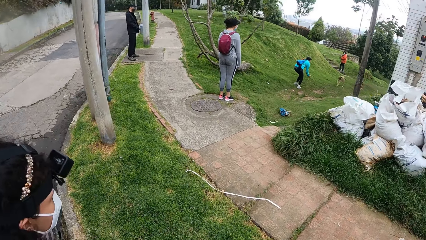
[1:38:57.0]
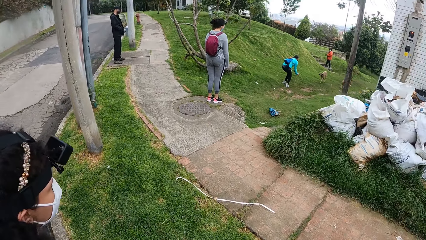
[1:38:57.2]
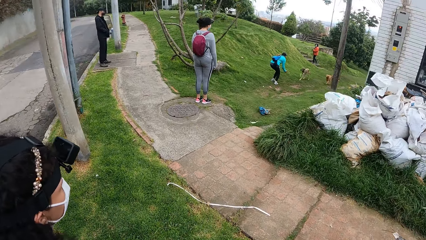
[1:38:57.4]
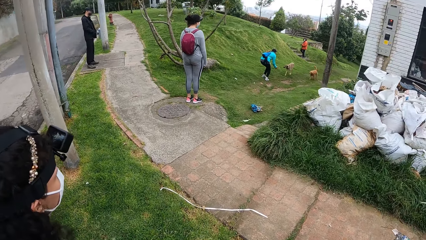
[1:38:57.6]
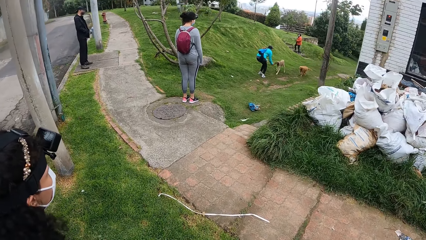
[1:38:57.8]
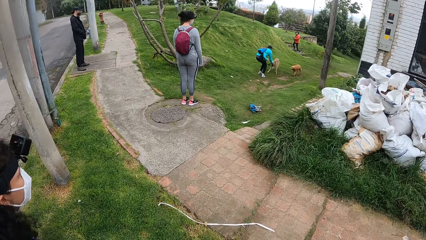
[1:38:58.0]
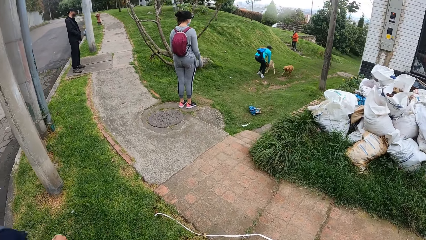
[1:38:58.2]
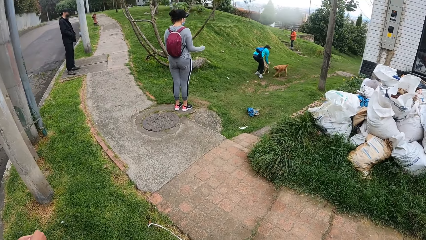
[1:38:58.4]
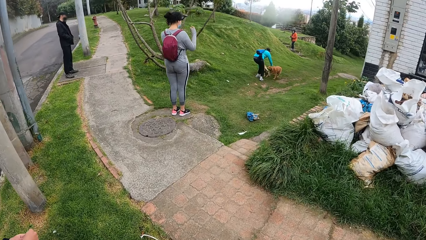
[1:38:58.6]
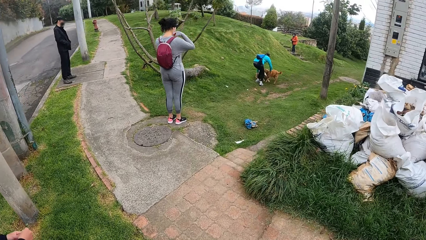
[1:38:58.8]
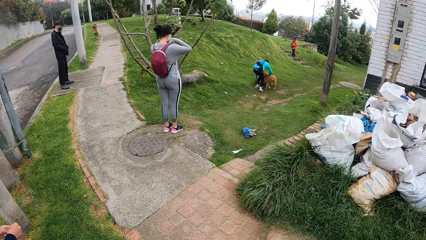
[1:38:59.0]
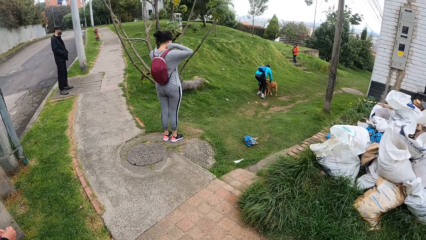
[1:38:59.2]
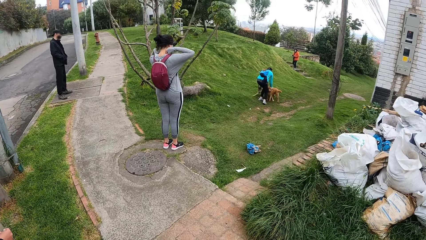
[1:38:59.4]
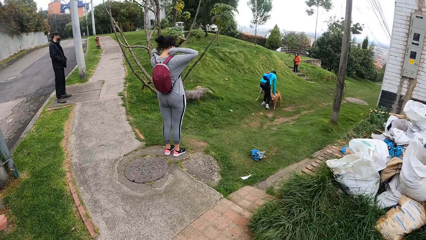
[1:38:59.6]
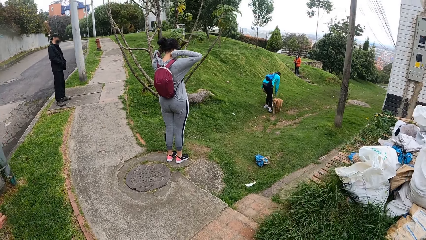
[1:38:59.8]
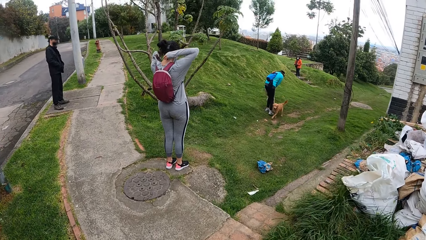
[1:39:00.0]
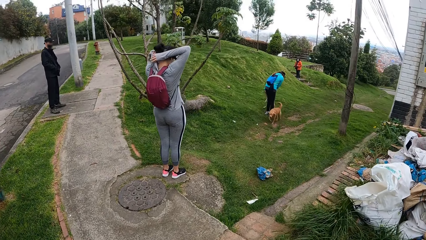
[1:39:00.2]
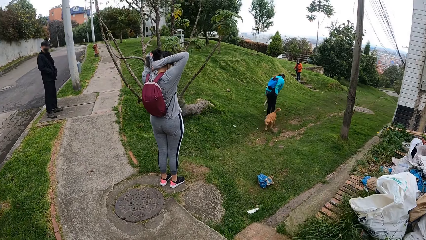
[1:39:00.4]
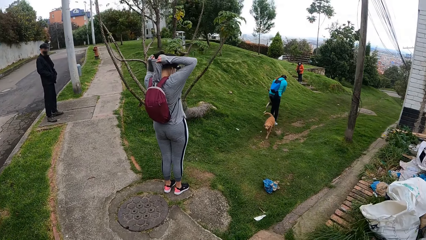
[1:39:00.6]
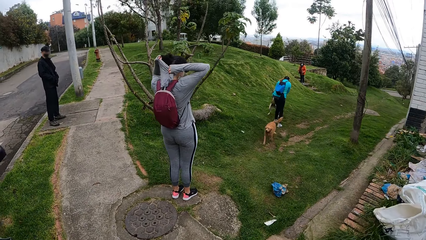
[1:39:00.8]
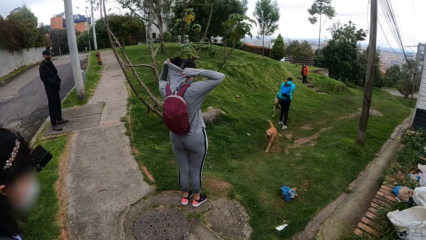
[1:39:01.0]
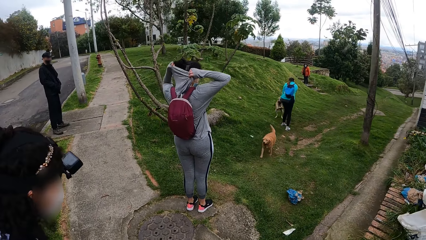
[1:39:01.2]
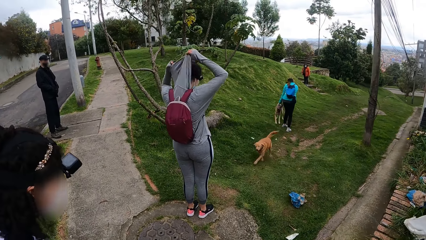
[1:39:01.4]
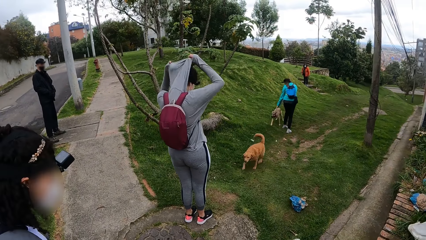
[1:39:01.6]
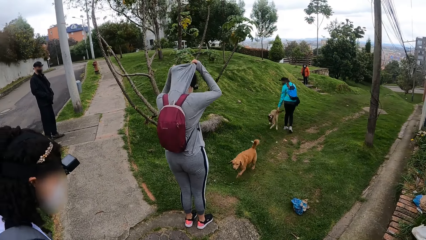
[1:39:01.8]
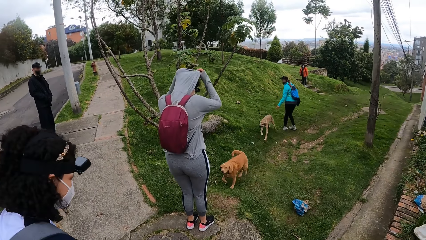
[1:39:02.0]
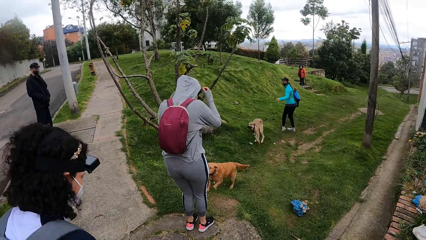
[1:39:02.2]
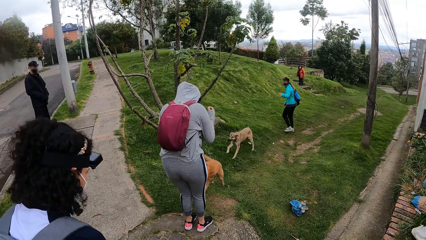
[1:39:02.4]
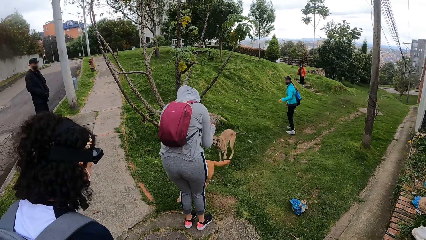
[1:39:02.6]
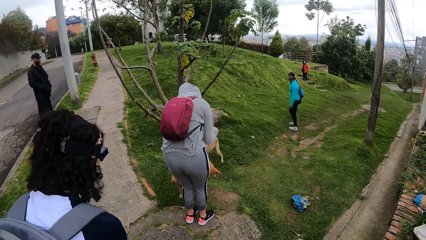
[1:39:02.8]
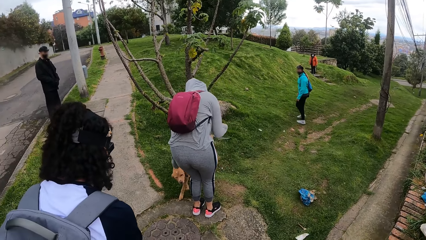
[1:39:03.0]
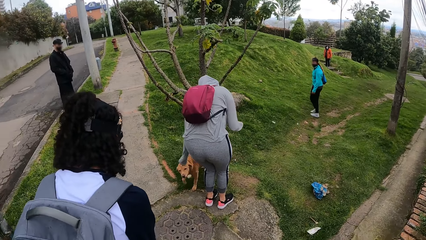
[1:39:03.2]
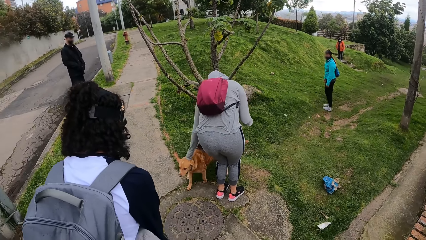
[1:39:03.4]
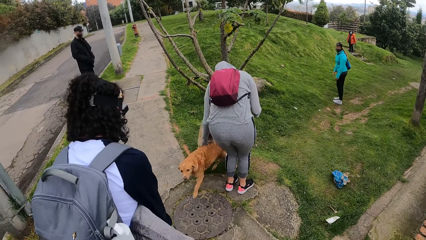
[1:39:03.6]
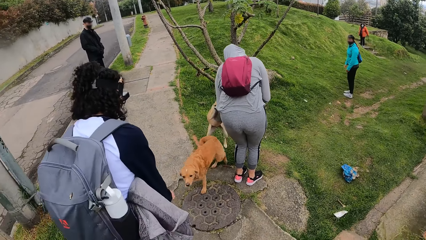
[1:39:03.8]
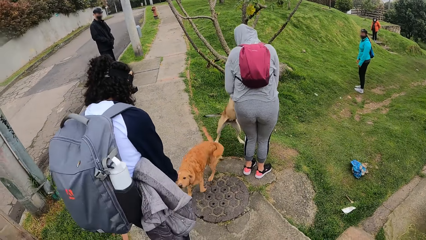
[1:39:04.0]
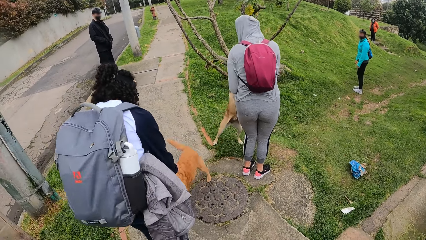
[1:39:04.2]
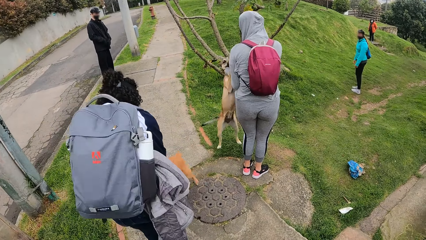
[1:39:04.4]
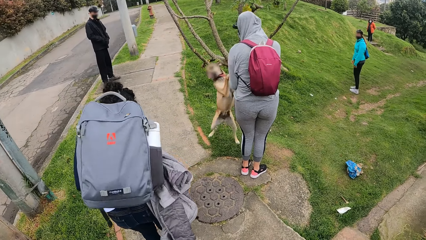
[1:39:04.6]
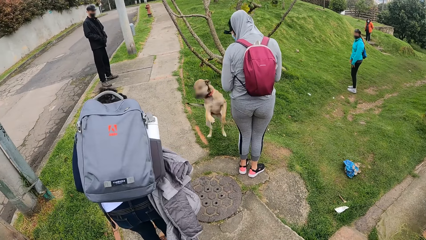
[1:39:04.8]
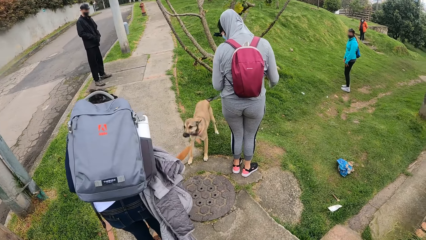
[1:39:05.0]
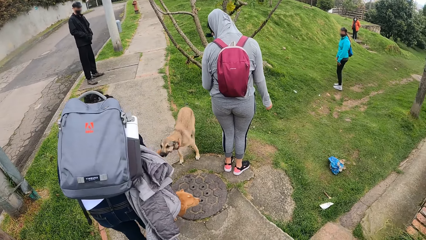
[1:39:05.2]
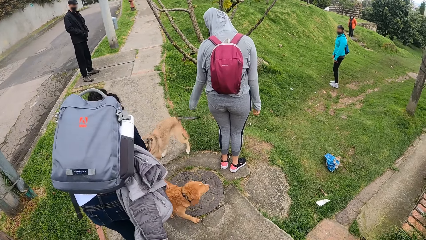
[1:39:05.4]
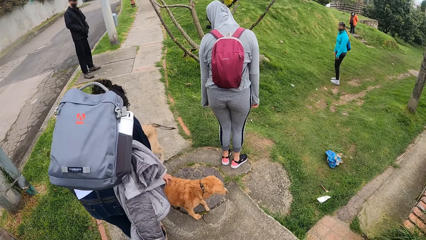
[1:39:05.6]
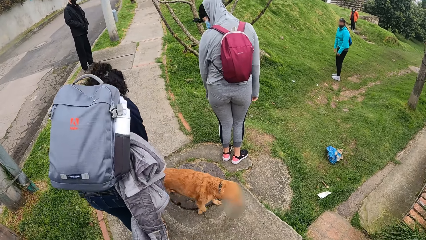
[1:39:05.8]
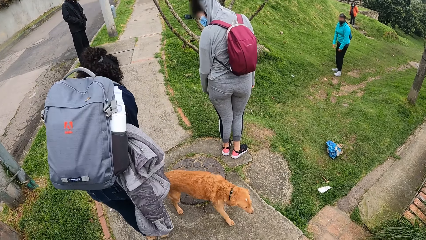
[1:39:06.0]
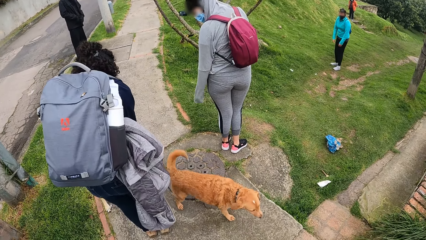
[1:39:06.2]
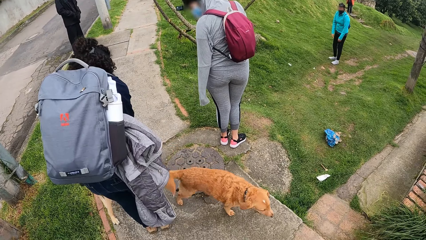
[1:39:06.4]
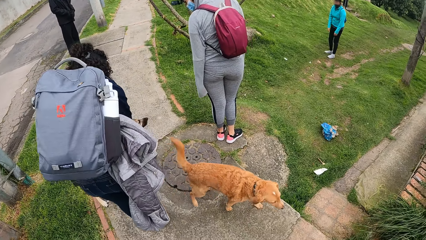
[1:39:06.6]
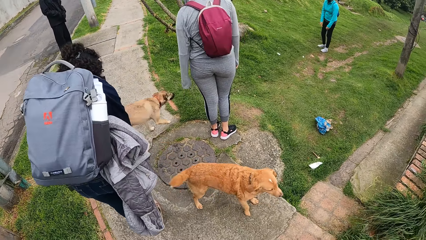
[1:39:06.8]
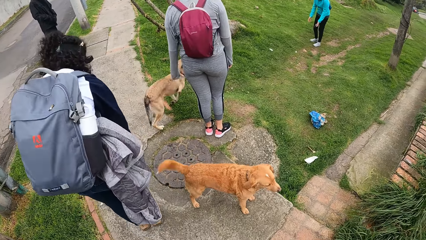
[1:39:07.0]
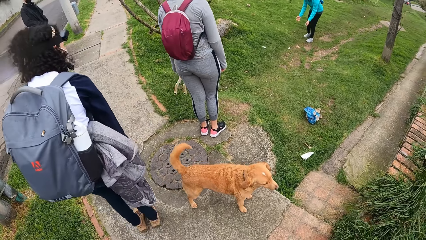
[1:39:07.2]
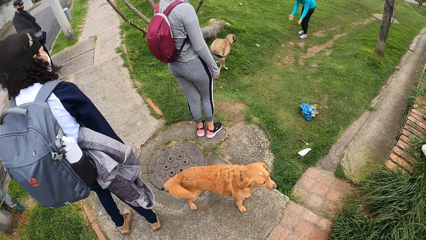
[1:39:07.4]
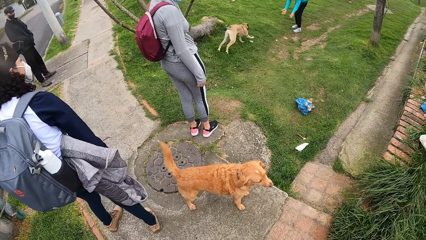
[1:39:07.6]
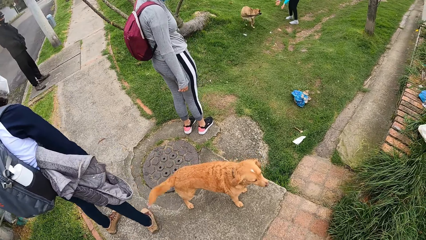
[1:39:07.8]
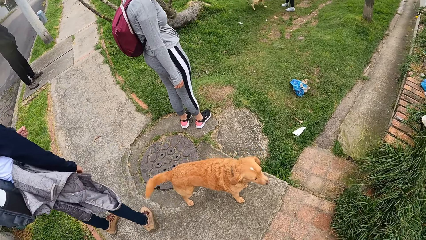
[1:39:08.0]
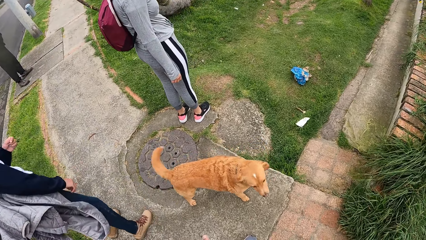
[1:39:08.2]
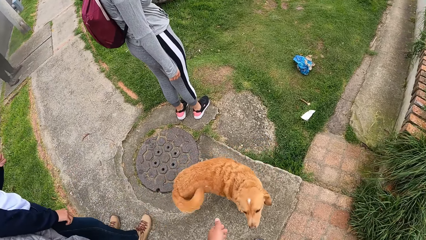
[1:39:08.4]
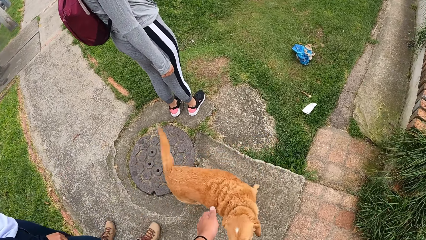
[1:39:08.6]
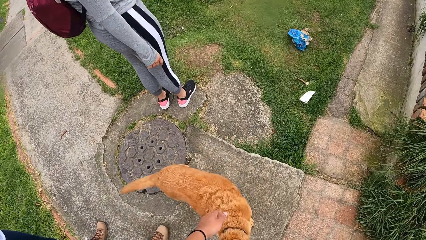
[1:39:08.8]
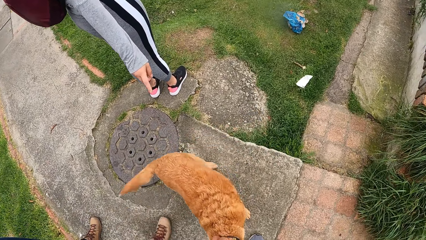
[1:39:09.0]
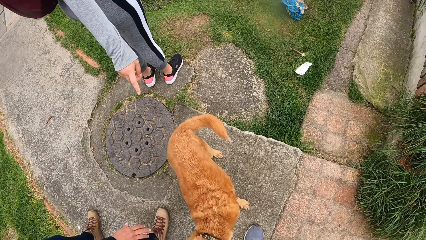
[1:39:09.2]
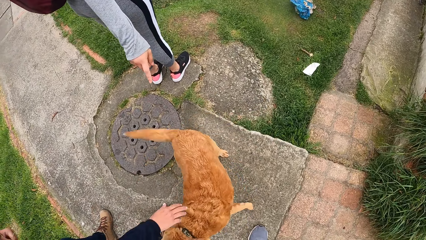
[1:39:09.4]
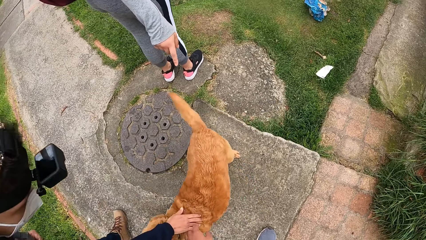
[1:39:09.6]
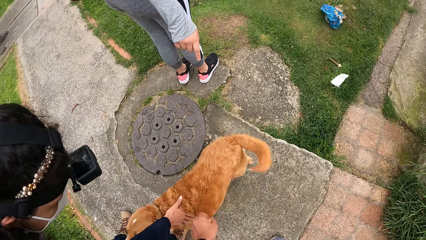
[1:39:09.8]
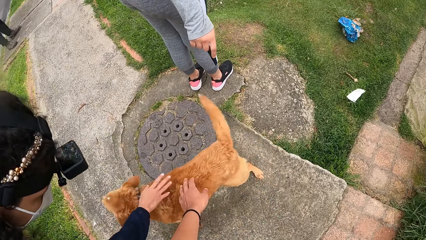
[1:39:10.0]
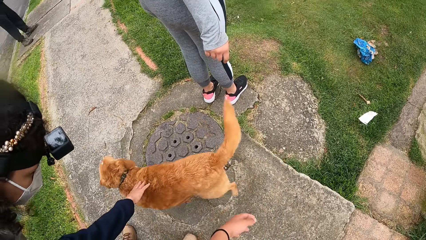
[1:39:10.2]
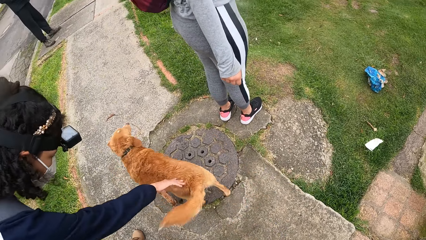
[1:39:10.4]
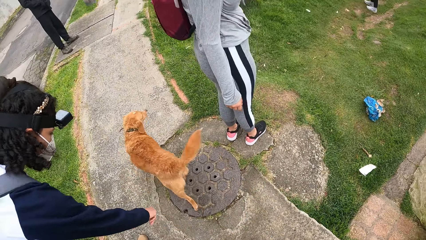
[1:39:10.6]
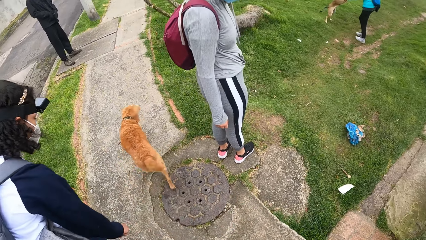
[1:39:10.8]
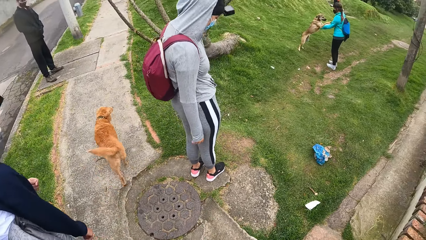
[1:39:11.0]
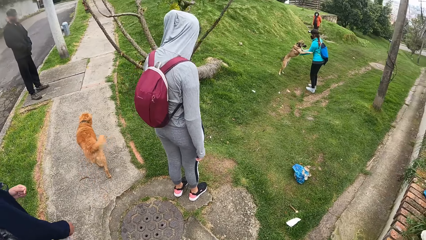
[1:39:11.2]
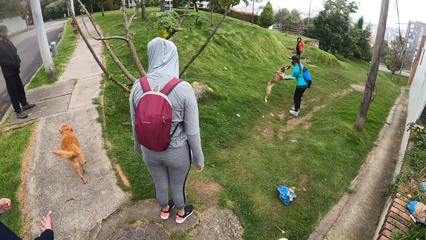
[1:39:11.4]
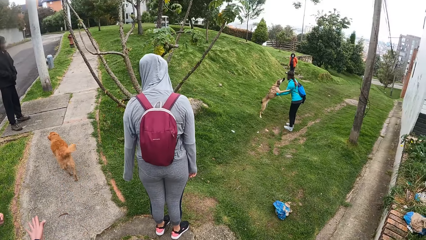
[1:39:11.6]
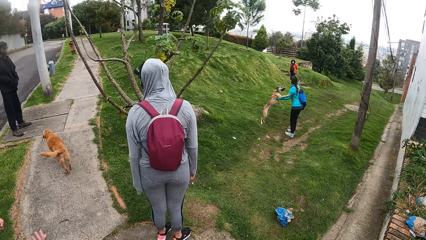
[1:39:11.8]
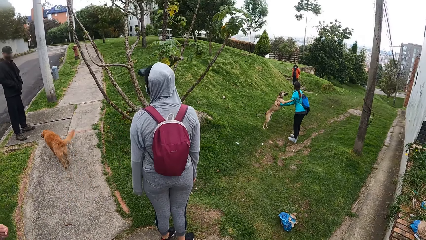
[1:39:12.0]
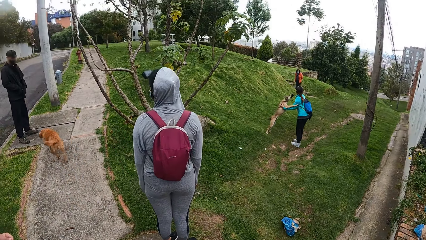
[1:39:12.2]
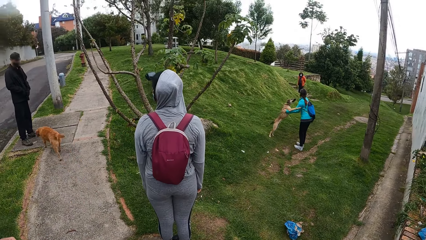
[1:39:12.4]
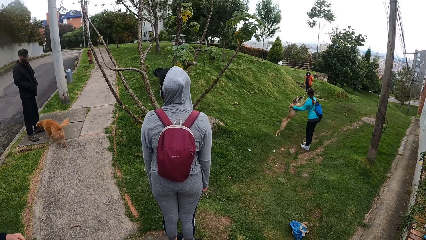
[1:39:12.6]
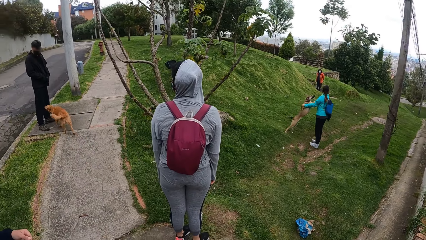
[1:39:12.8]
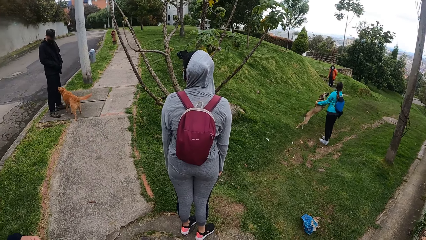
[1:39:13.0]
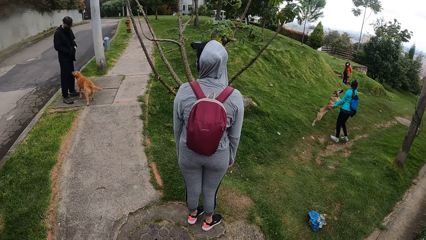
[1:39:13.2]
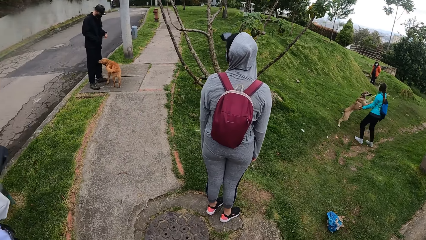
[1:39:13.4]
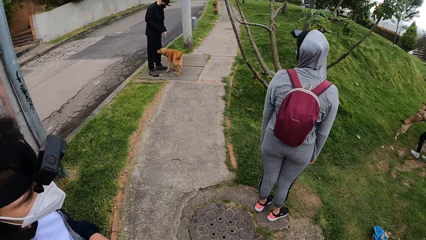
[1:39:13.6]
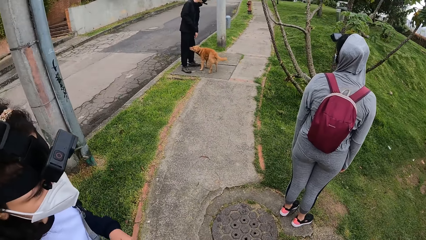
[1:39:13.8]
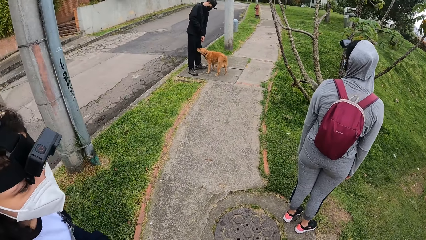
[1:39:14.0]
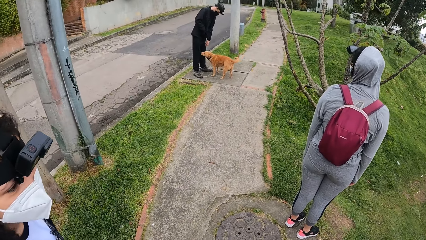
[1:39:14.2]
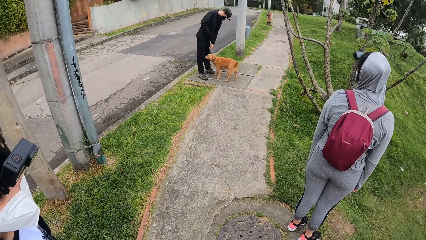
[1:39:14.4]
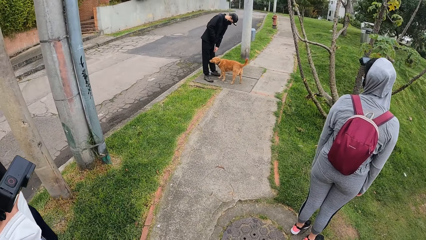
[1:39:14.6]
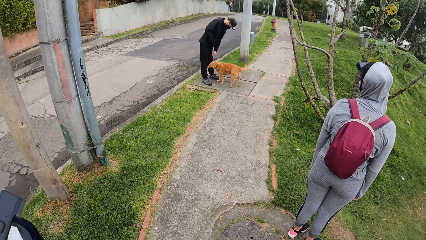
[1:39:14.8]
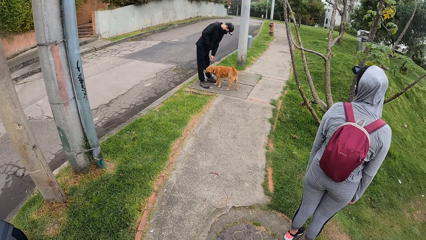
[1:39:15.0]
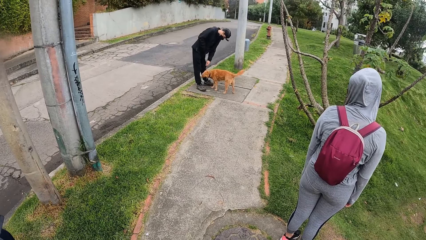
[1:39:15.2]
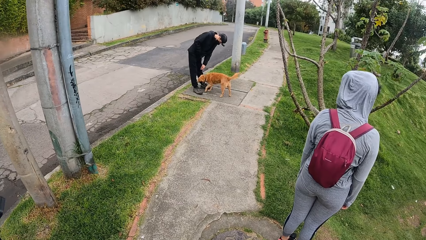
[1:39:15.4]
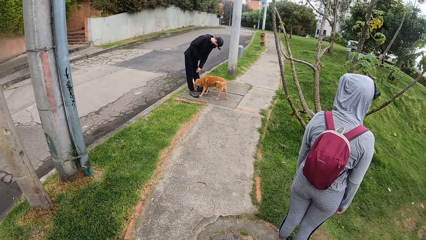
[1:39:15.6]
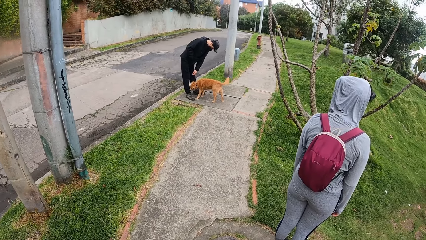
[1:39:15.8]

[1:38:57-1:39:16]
A lady plays with a dog. The camera wearer looks around. Another lady covers her head with a hood. The second lady touches the dog. A woman plays with the dog. The camera wearer looks around. She rubs the dog with her left hand and plays with the dog. The woman plays with the dog and rubs the dog with her right hand. The dog walks to a man. The first lady plays with the dog. The man stares at the dog. The man plays with the dog.
